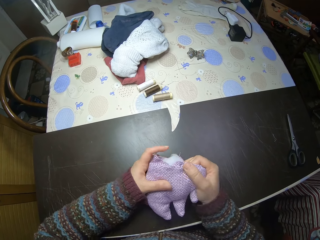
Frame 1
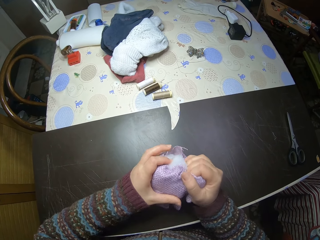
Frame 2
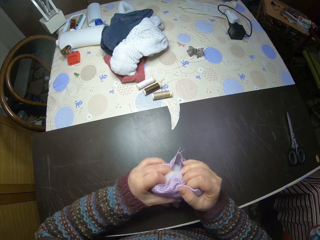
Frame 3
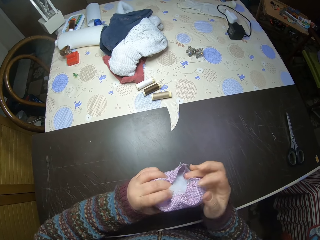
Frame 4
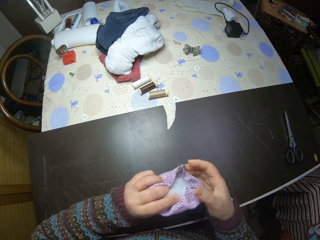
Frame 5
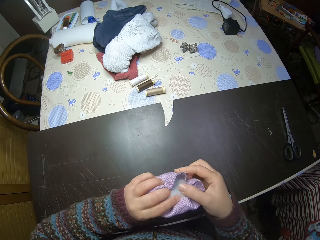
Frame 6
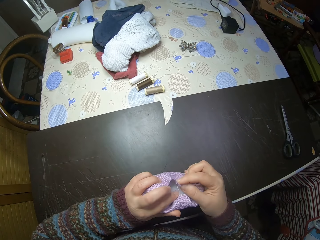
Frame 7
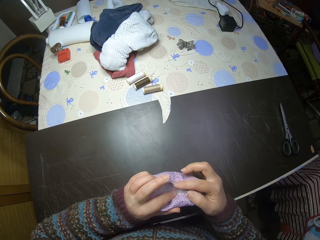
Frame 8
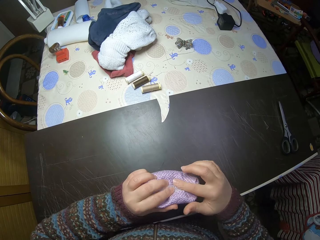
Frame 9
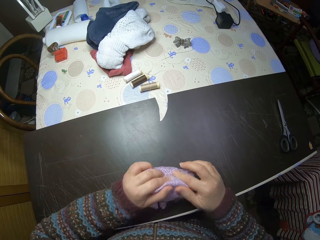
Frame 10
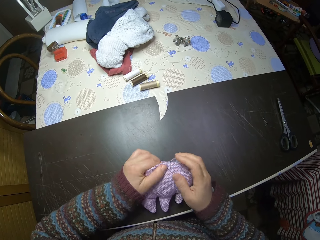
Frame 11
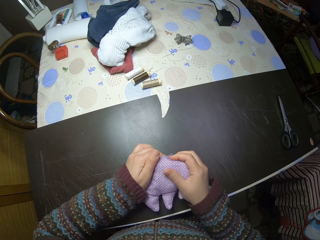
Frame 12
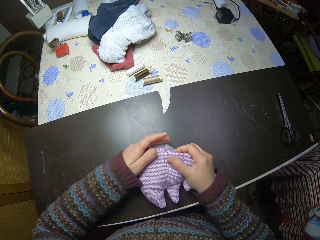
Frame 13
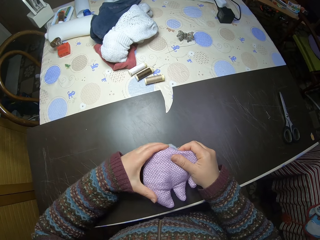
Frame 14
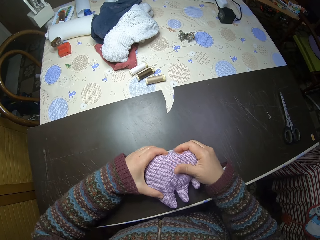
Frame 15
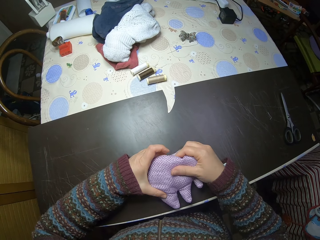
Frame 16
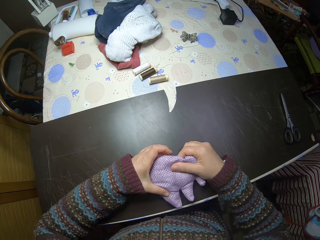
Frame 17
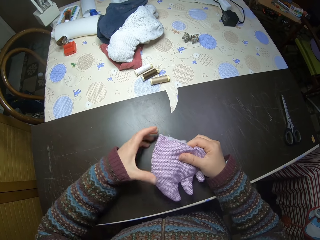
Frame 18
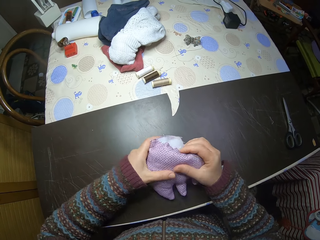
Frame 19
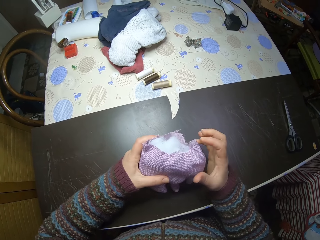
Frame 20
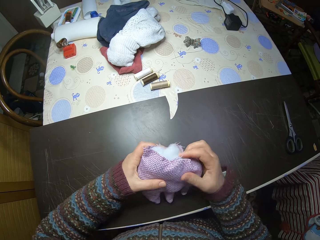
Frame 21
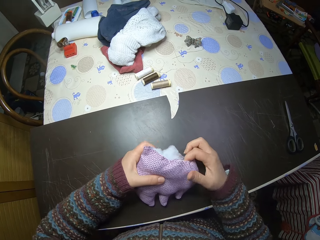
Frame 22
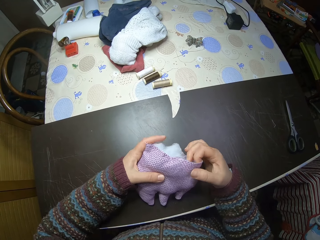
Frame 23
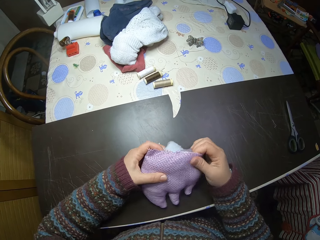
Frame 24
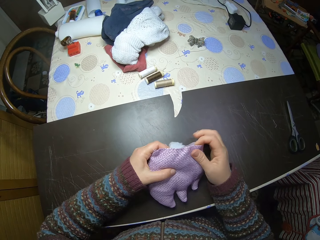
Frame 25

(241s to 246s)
The camera wearer closes the opening of something. They stuff the cotton inside something.

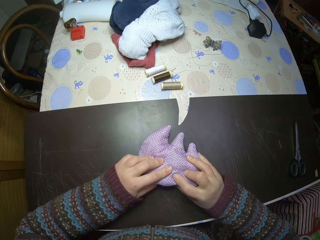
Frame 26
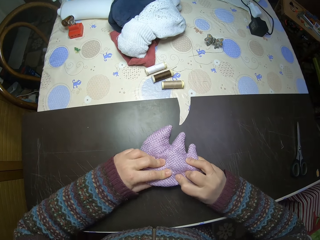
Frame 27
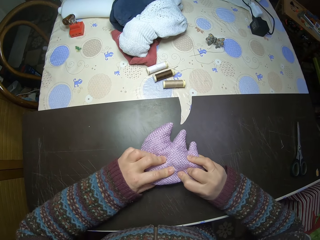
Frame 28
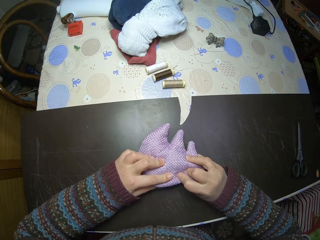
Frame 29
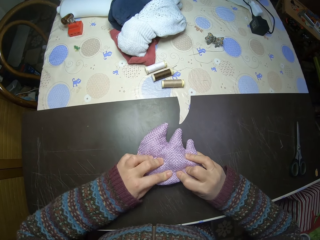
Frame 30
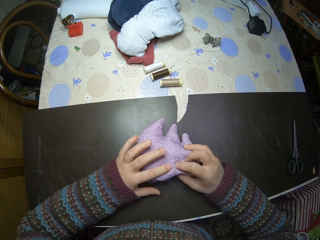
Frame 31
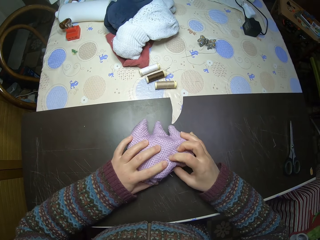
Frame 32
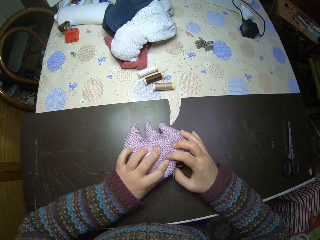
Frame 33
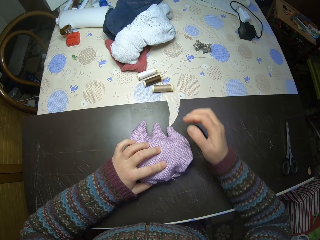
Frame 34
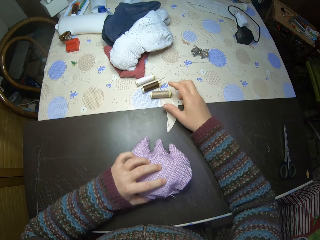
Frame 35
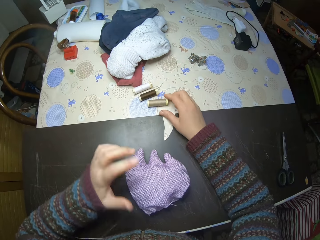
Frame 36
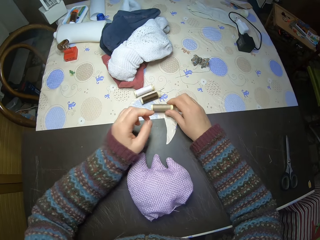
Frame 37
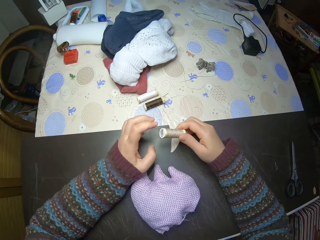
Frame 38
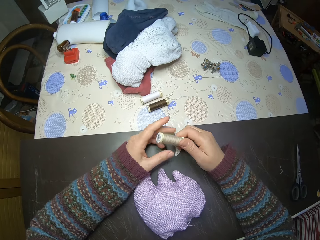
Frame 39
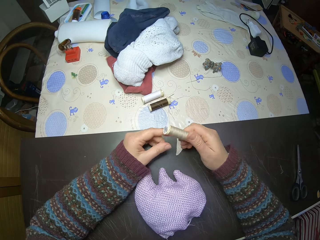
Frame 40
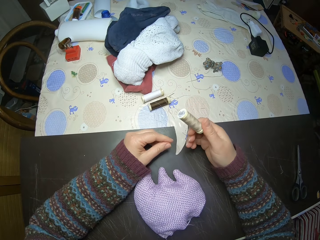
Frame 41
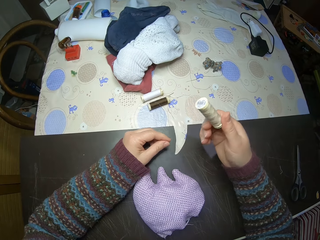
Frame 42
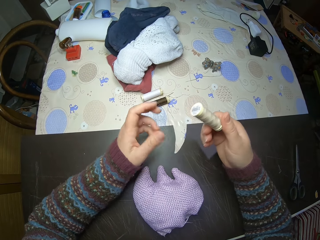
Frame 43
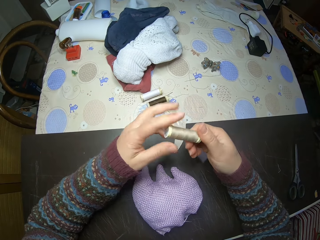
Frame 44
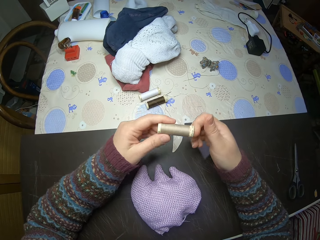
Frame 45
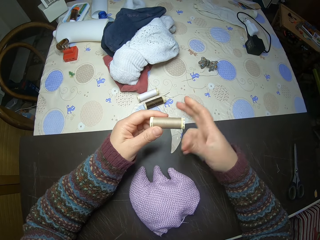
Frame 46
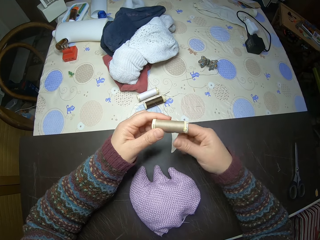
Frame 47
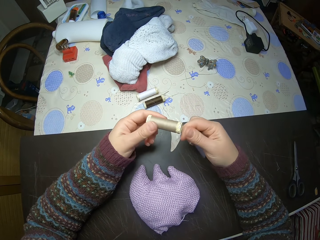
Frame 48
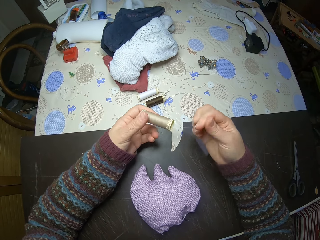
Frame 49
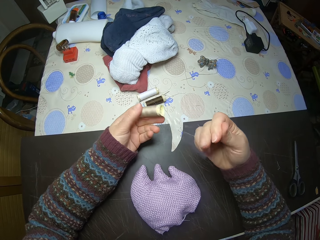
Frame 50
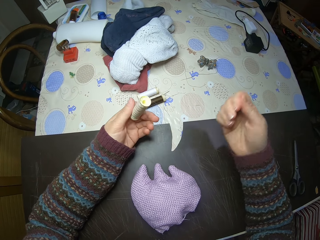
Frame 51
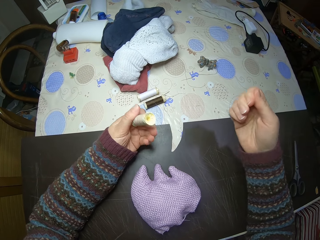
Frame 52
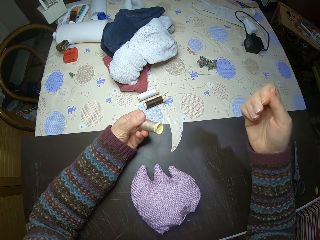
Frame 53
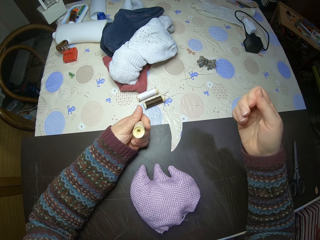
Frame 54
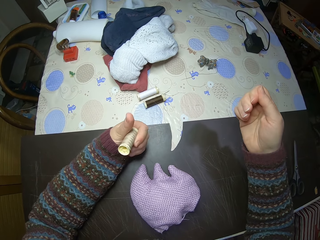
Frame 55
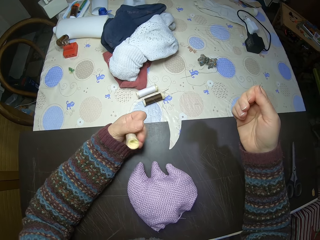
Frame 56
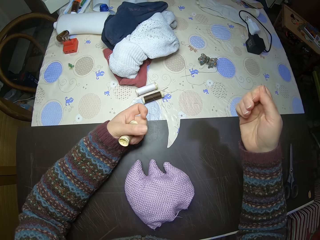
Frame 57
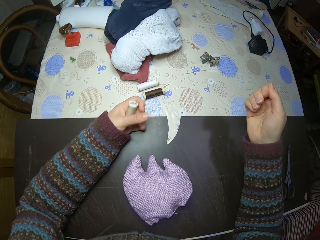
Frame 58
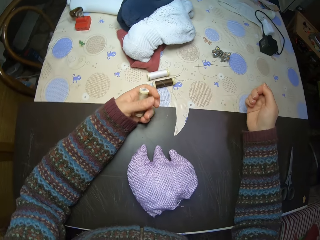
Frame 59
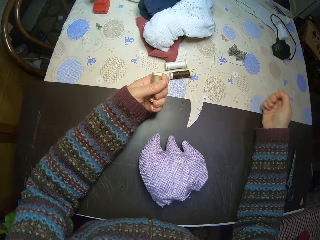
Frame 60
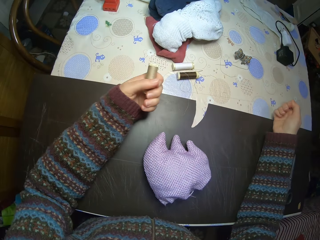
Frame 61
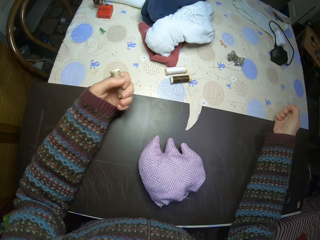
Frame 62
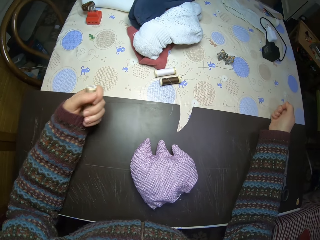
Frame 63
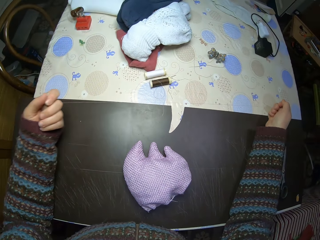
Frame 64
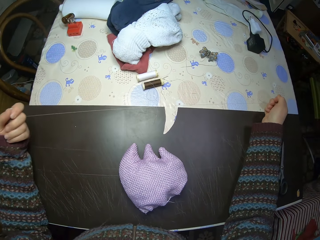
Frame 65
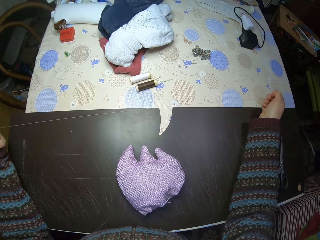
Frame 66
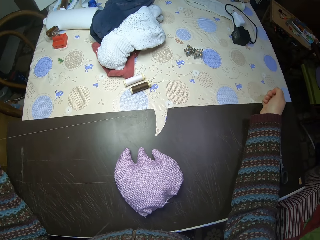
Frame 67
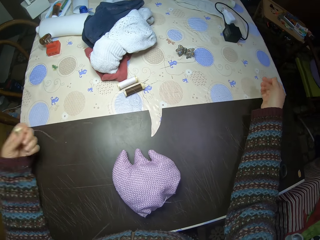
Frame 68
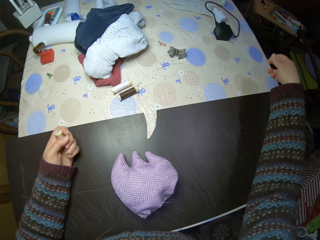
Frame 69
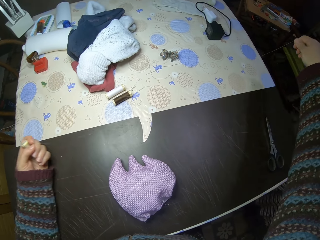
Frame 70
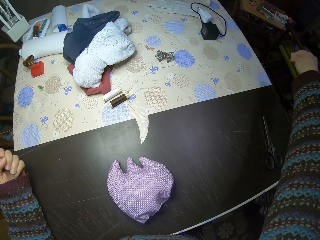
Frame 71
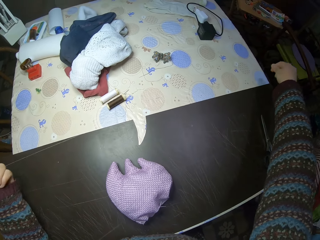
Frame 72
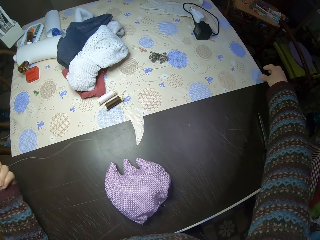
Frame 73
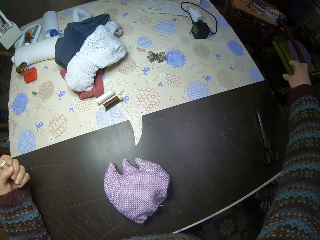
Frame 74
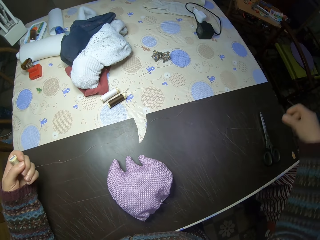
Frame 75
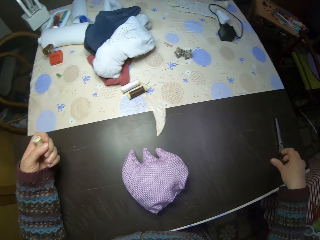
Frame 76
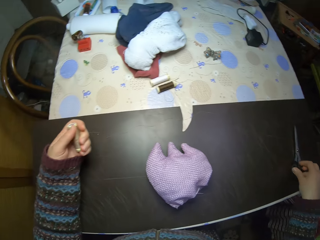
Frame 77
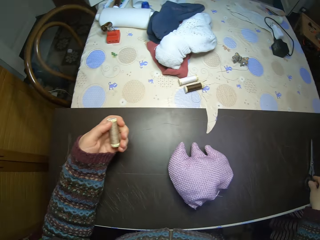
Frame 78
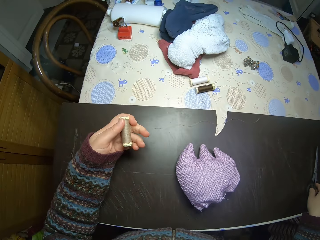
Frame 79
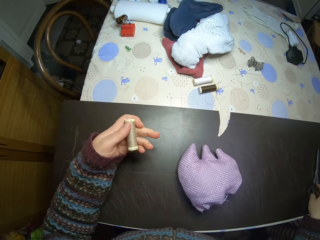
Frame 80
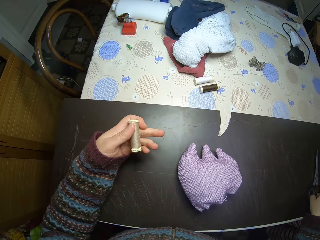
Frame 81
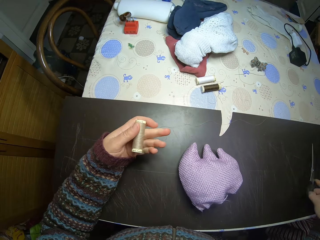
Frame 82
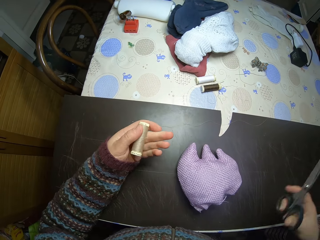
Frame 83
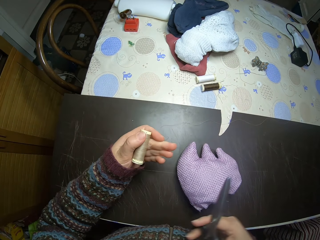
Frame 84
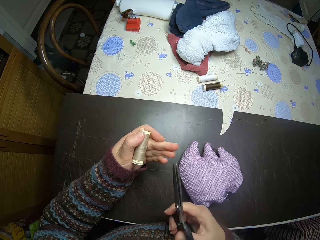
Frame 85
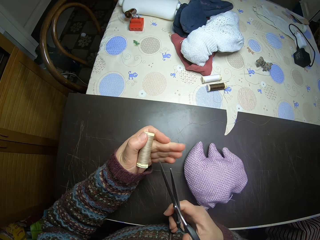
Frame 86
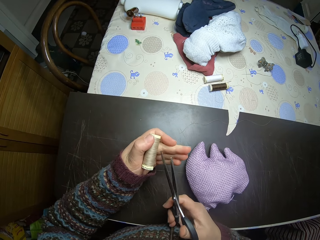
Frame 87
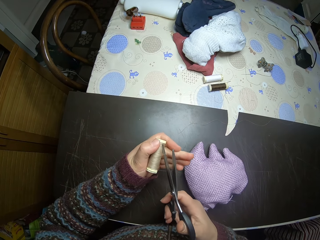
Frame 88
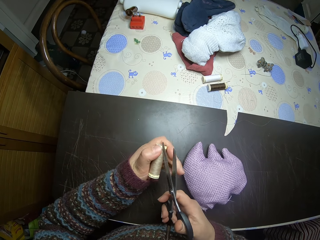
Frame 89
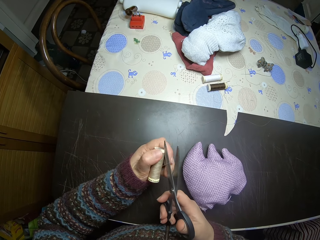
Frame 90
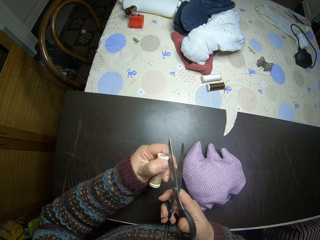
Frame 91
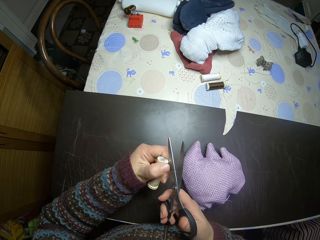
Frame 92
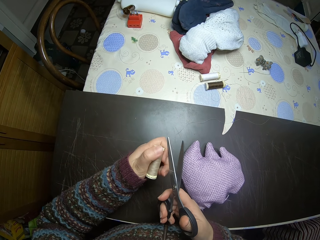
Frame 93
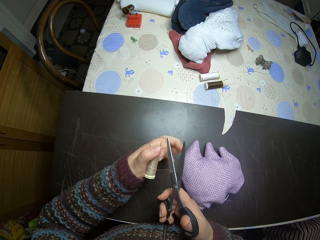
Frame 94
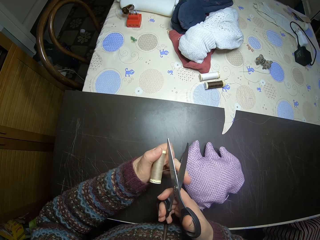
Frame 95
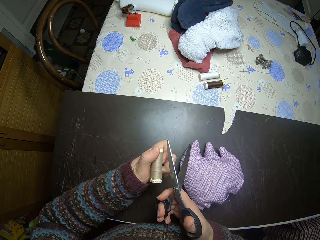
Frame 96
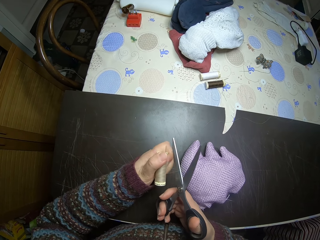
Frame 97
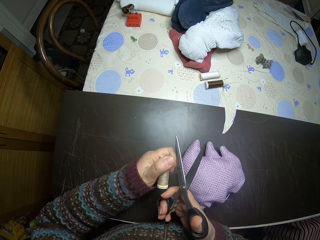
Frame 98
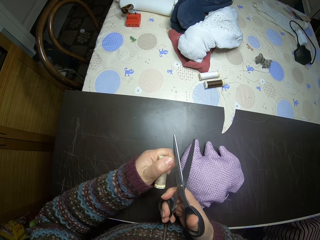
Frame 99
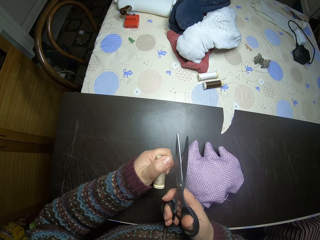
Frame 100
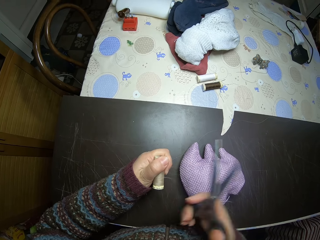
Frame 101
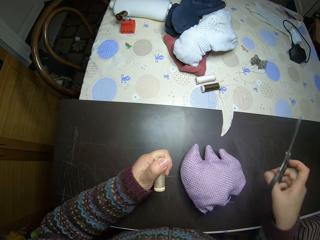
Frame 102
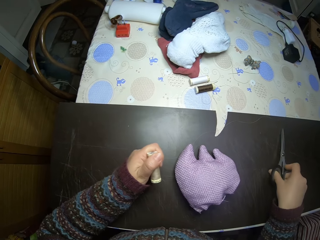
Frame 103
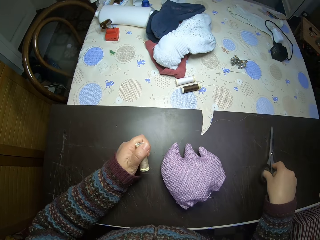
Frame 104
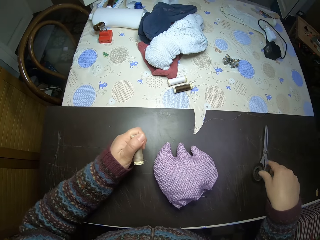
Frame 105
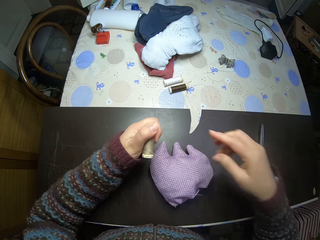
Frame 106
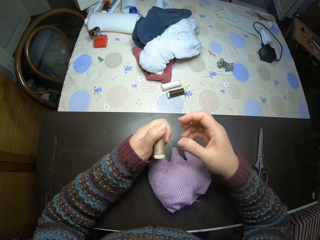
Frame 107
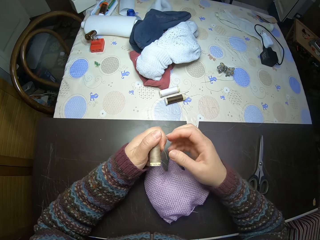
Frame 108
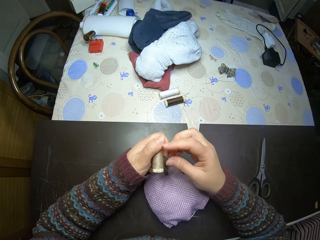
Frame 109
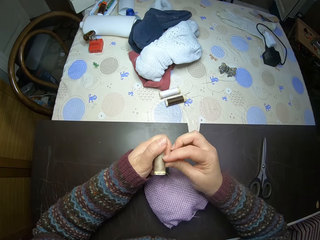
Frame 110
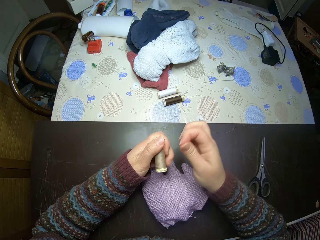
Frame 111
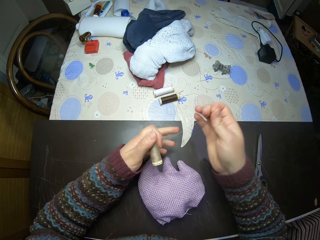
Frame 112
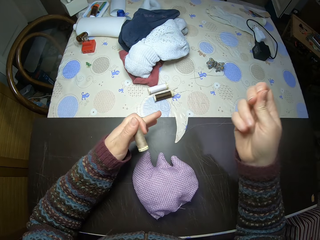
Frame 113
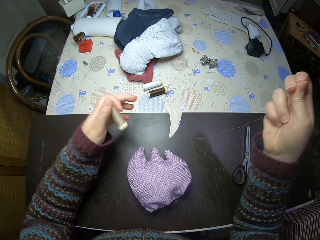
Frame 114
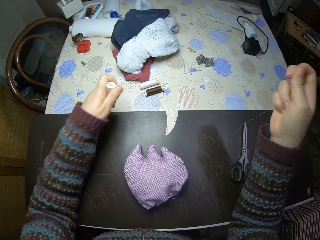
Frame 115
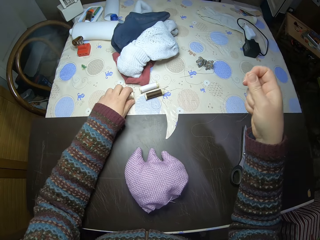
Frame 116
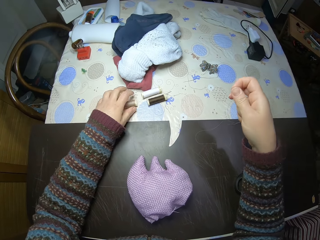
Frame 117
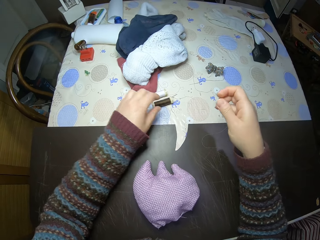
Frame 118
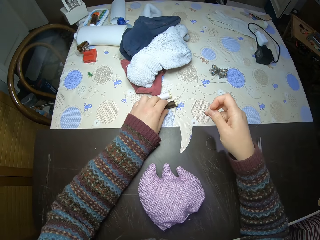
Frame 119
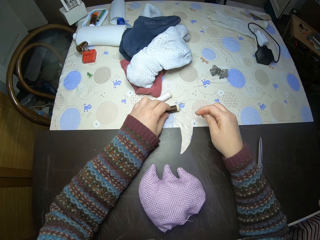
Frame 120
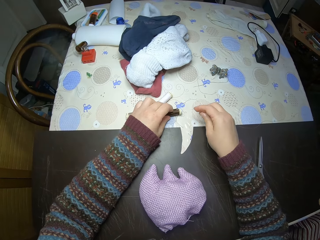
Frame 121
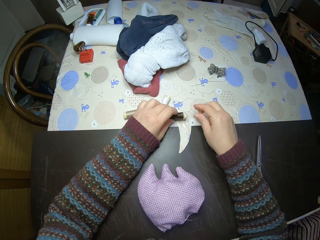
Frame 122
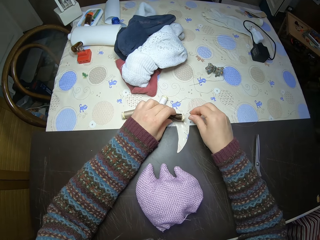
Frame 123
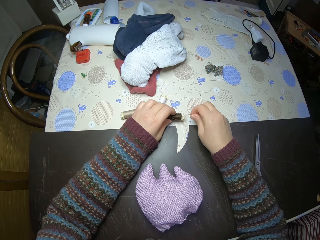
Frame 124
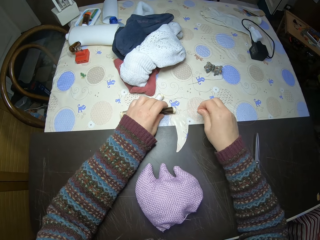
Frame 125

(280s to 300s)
The camera wearer picks up sewing thread. She rolls out the thread. She picks up a scissors from the table. She cuts the thread with the scissors. She puts the scissors on the table. She holds the thread with her hand. She puts the sewing thread spool on the table, holds the sewing thread spool on the table, and picks up a sewing needle from the sewing thread spool.
